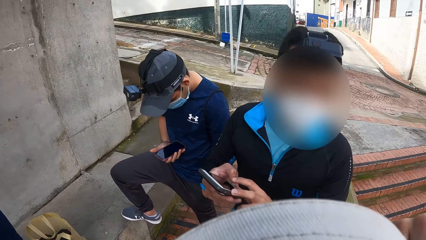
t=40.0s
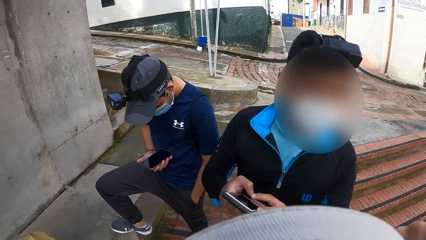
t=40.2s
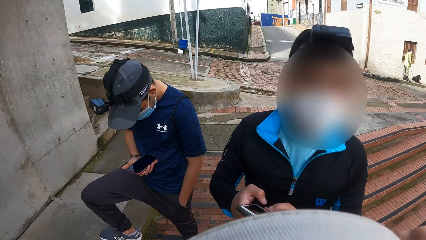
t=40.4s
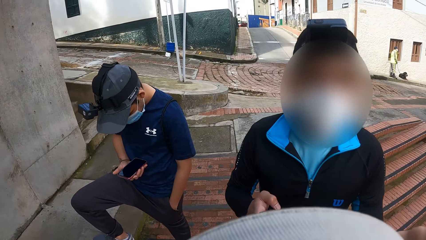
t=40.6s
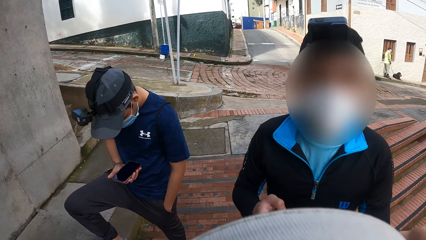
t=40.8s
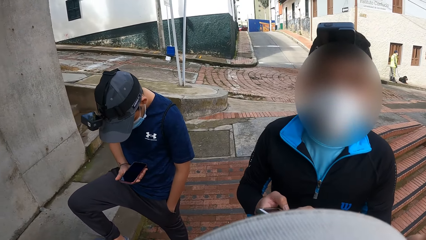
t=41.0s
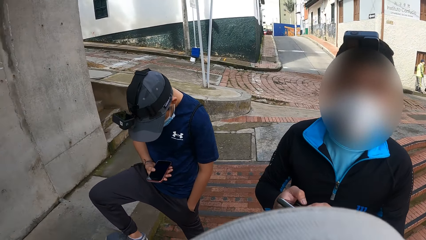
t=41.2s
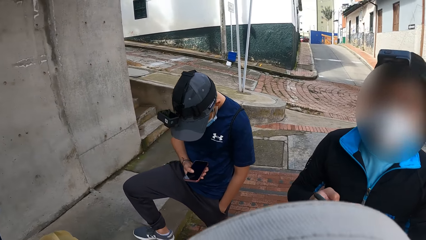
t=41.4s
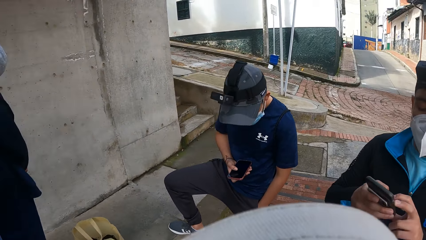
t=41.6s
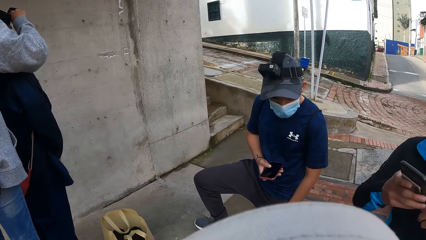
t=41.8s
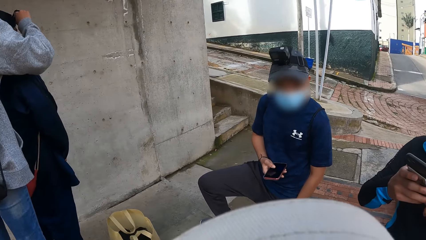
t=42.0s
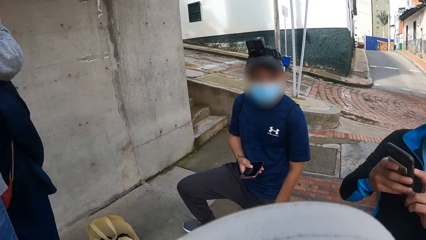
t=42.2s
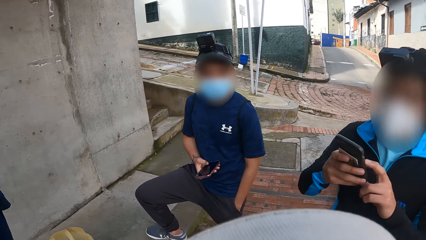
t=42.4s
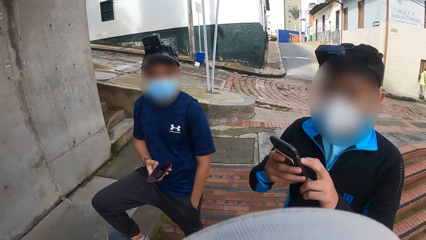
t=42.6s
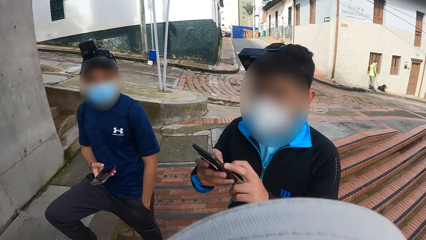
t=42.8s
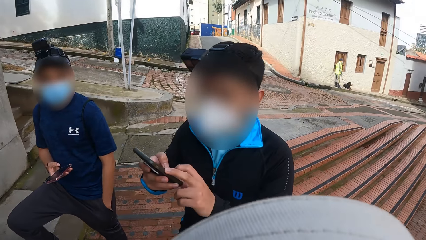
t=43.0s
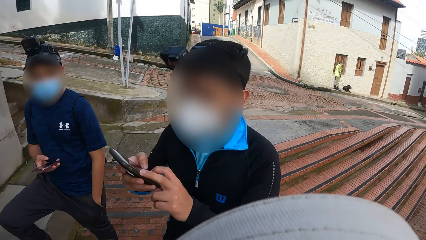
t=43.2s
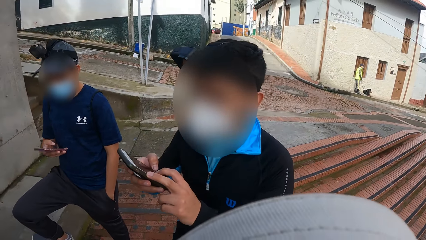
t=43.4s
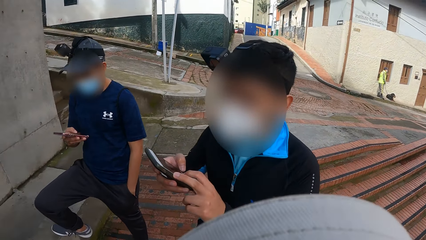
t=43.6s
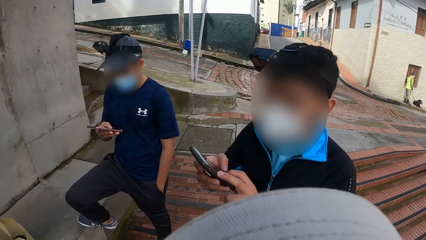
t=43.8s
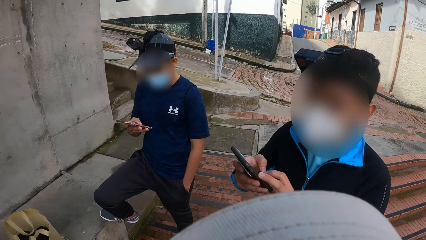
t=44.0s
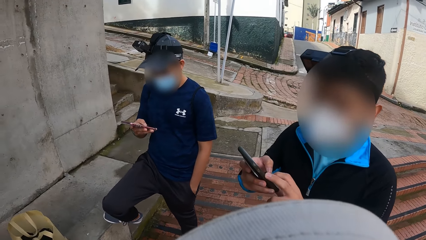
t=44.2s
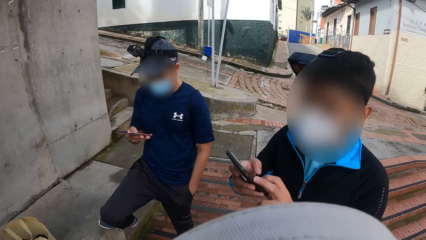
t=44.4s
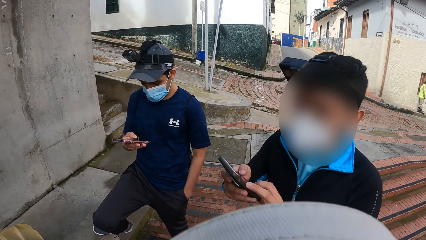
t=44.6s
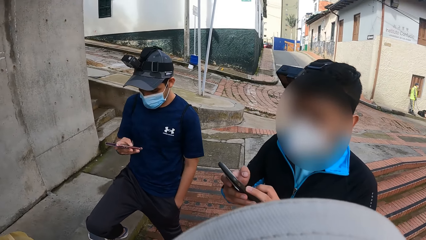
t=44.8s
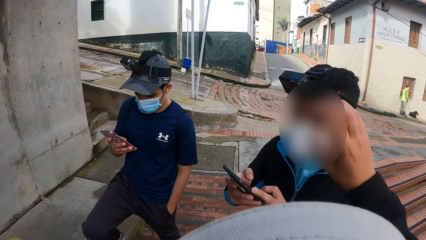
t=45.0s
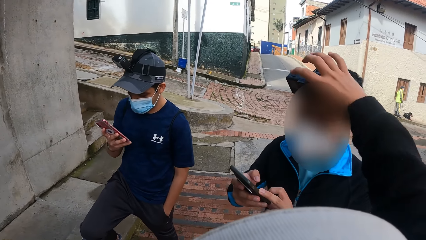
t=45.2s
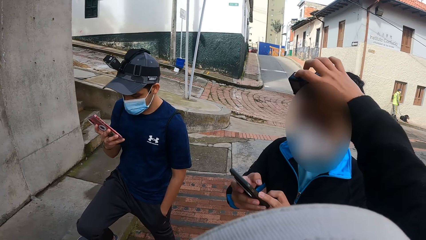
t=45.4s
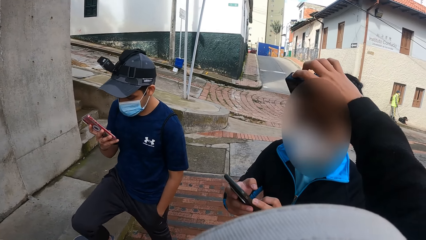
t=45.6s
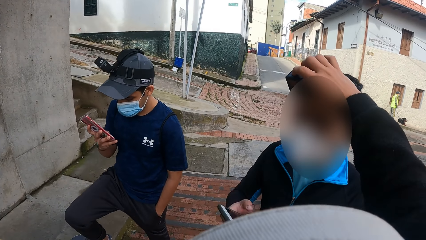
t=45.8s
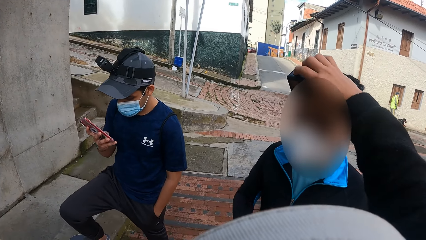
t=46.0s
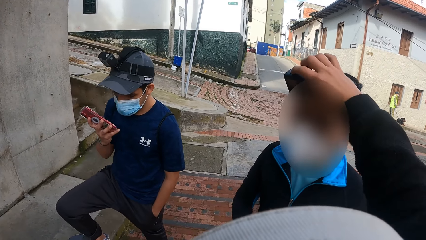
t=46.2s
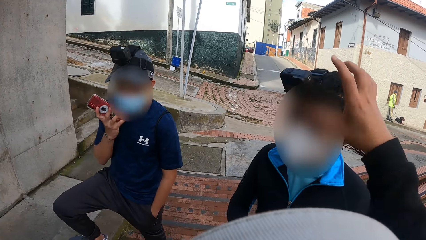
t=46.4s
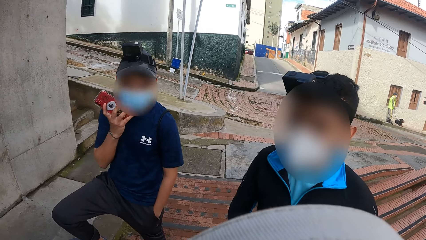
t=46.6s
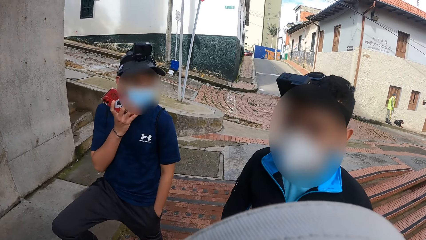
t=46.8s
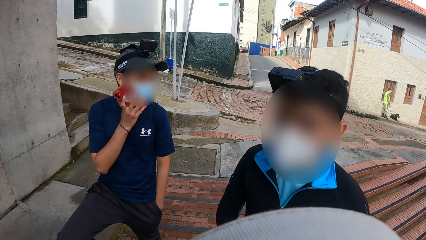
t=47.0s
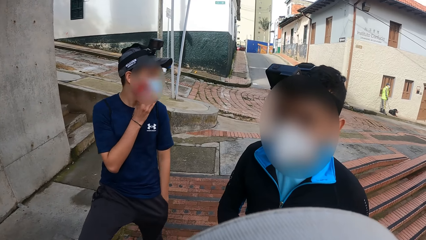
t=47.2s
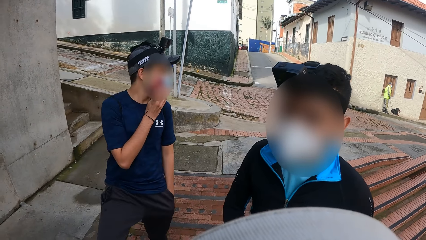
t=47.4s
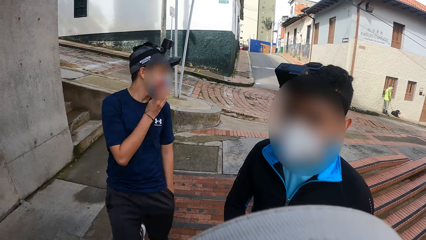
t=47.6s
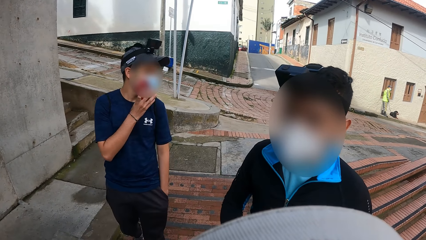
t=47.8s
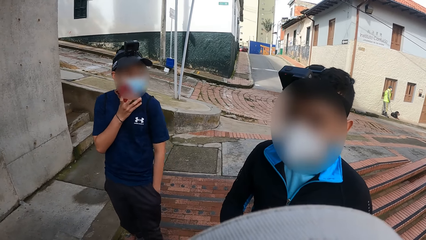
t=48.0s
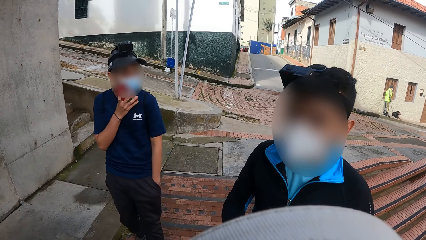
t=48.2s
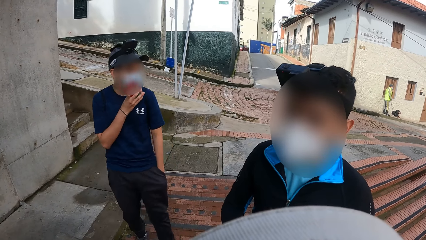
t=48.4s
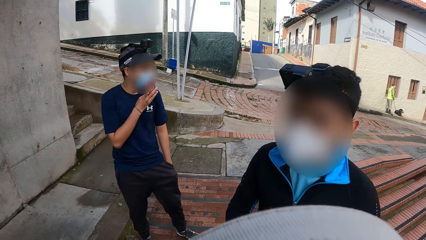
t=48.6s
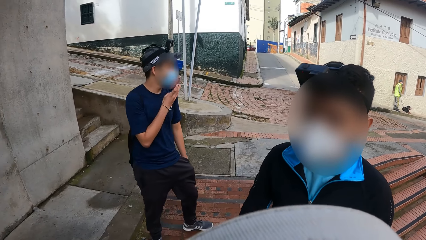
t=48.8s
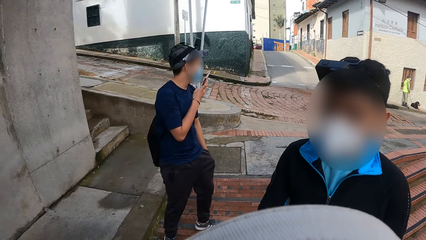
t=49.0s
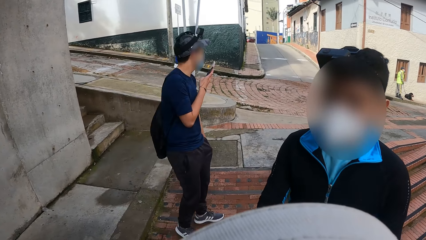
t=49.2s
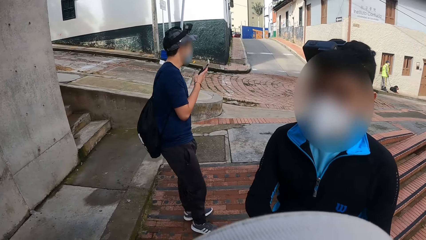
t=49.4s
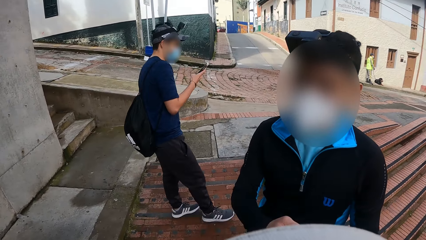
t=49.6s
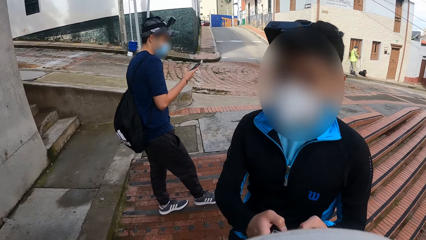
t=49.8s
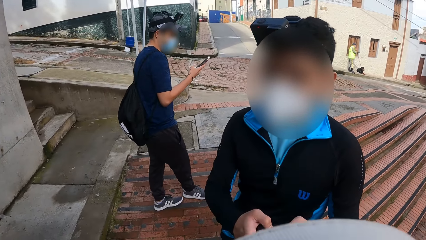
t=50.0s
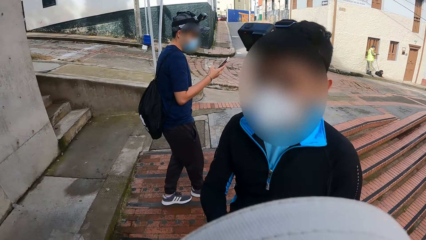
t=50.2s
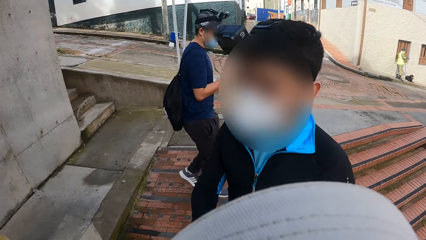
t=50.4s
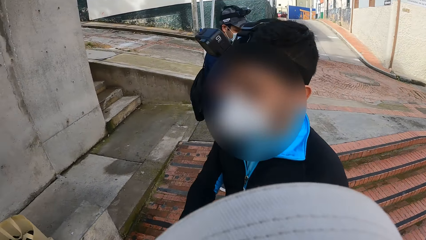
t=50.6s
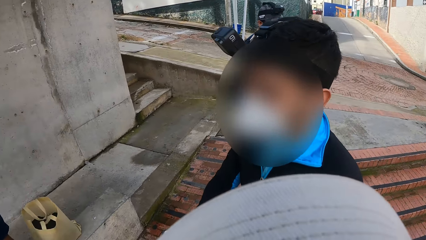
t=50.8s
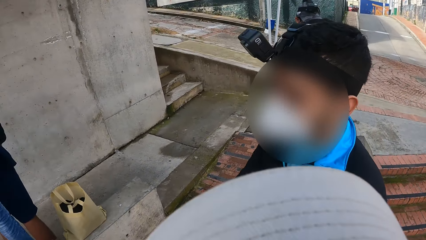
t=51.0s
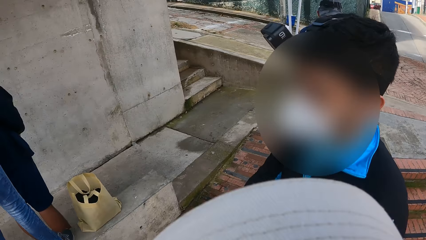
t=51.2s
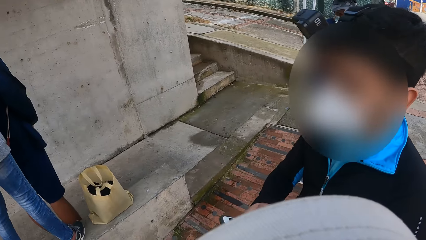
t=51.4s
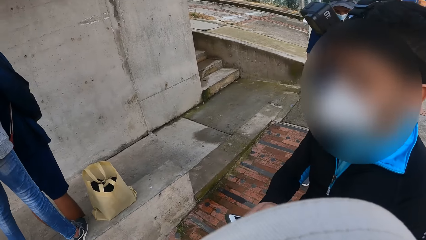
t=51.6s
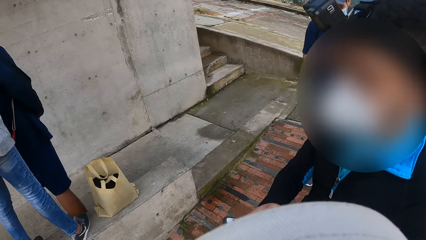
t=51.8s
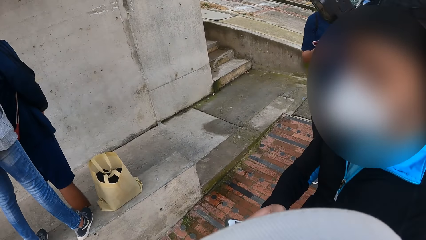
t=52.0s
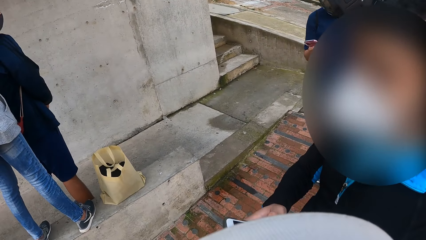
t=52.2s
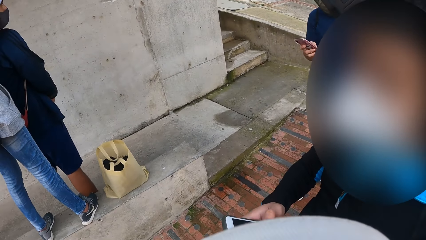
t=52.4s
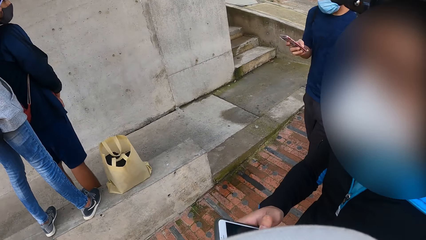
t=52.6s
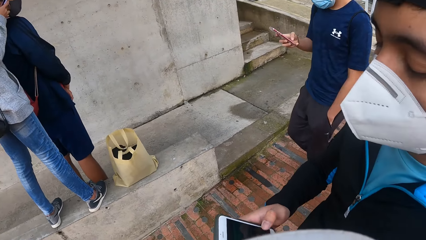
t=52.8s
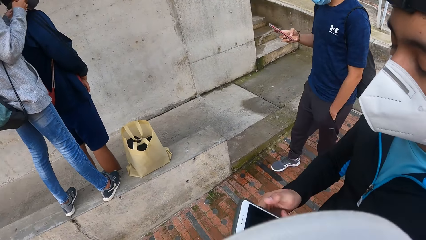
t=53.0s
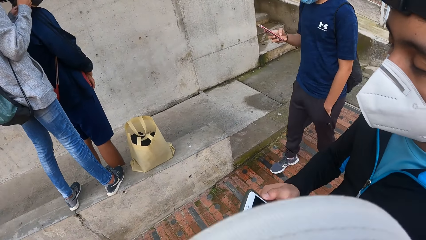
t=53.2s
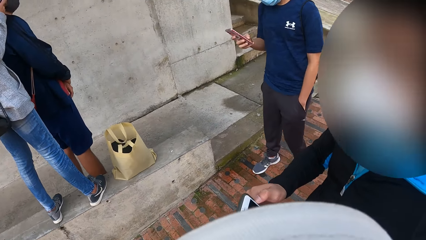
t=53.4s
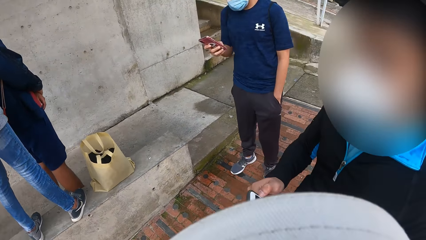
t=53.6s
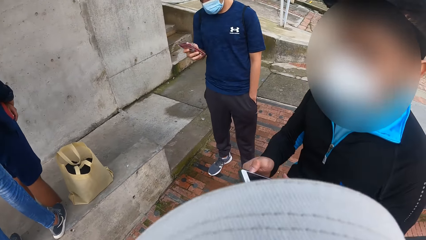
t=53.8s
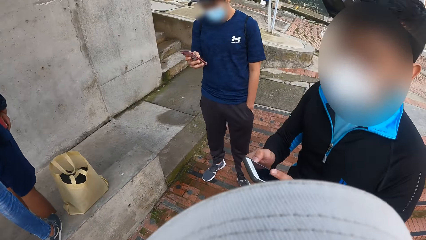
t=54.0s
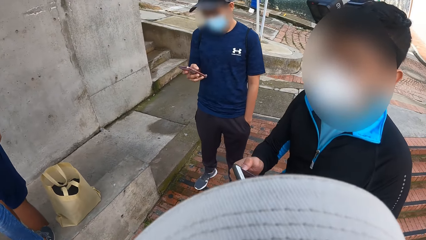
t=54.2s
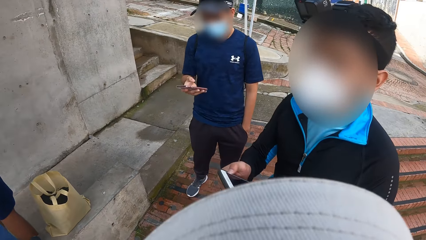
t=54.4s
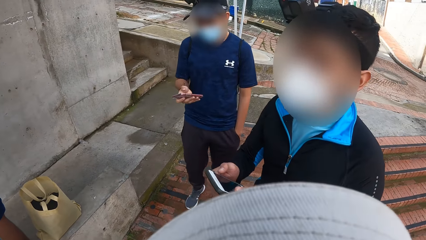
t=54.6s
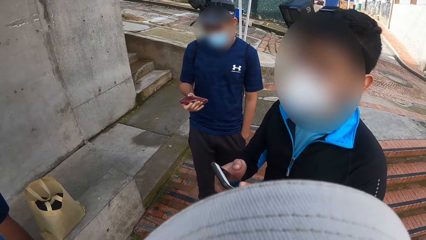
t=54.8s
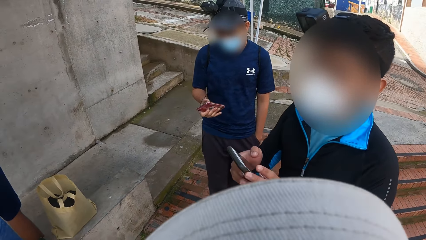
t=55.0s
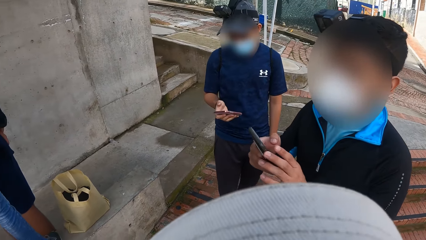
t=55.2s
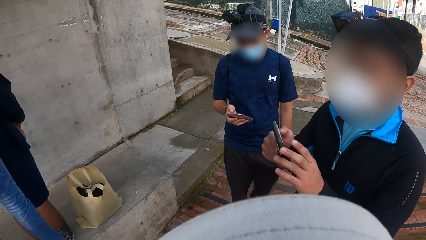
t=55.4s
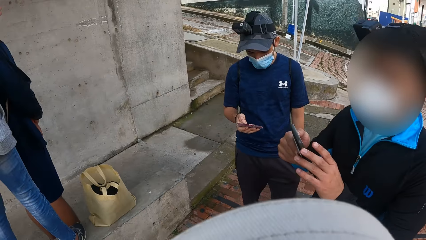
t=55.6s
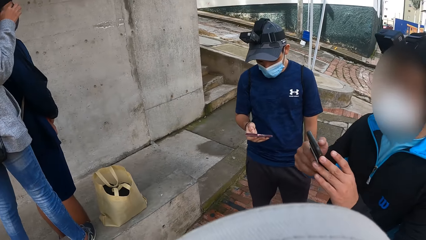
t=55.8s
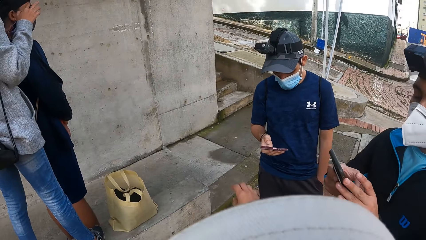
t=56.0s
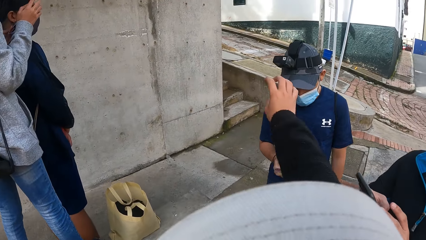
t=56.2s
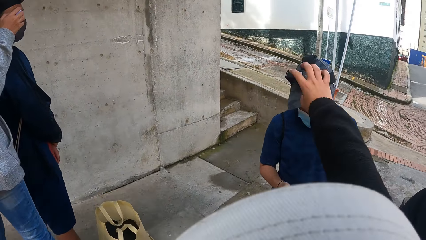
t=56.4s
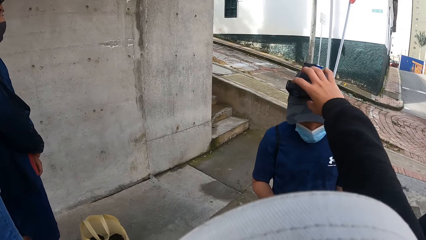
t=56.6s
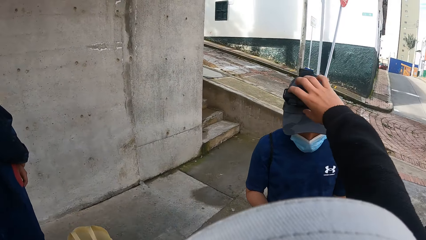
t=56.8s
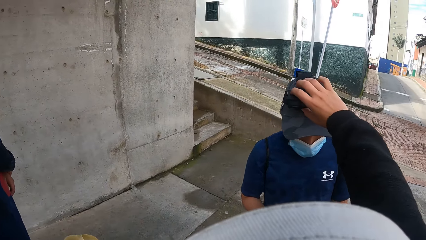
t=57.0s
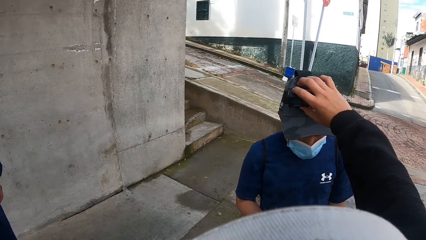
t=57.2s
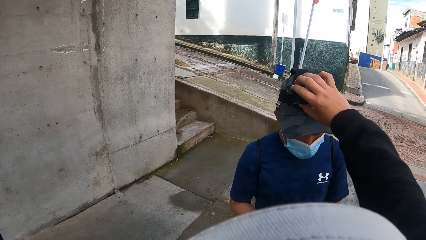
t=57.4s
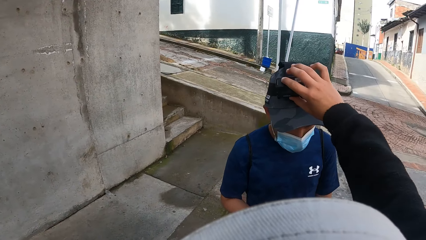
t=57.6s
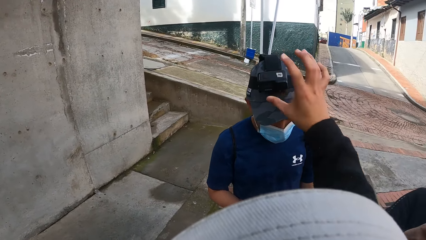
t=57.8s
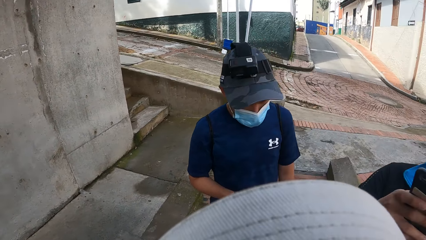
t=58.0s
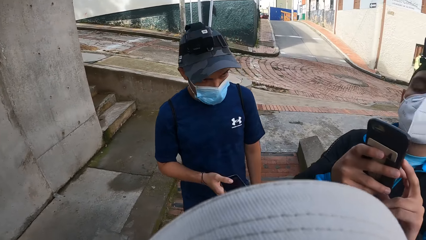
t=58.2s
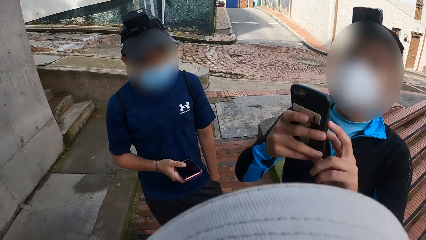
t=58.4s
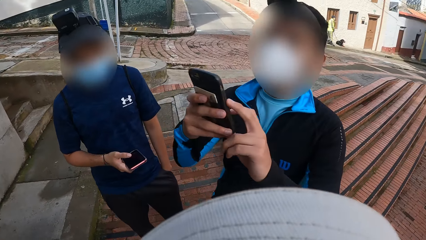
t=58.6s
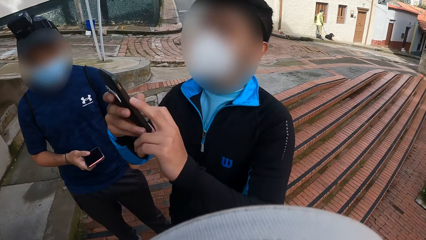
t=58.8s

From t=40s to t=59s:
The camera wearer interacts with a man. The man scrolls through the phone. The camera wearer touches a camera on the man's head. Another man raises the phone in his right hand to his face. The camera wearer holds the first man's camera. The other man walks around with the phone in his right hand. The camera wearer interacts with the first man. The other man operates the phone with his right hand. The first man operates the phone with his hands. The camera wearer touches a camera on the other man's head. They hold the other man's camera. The first man scrolls through the phone.
